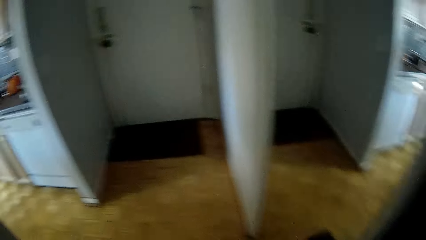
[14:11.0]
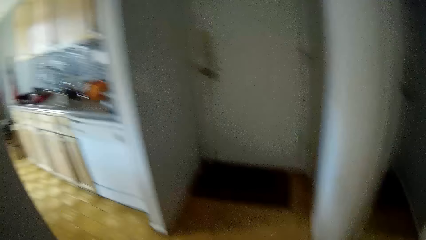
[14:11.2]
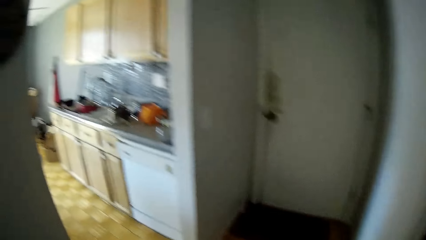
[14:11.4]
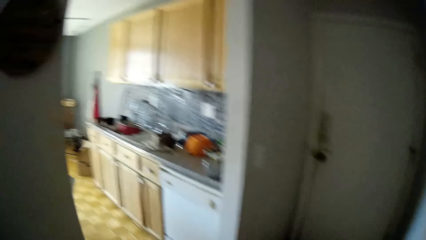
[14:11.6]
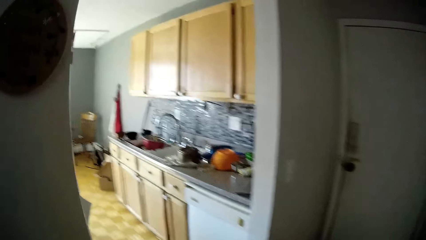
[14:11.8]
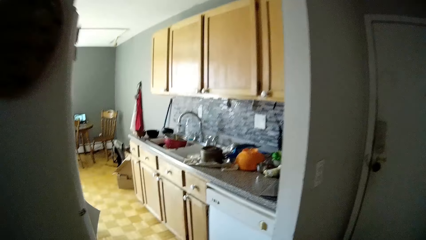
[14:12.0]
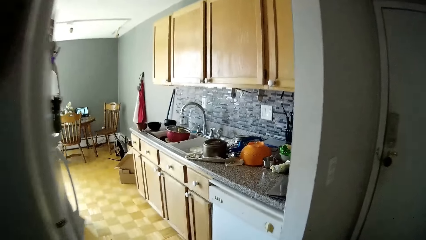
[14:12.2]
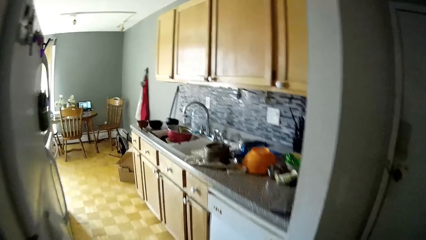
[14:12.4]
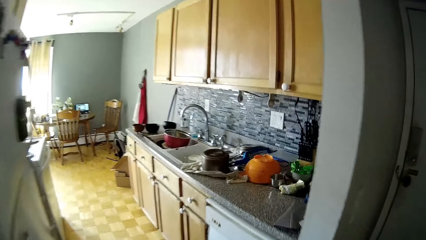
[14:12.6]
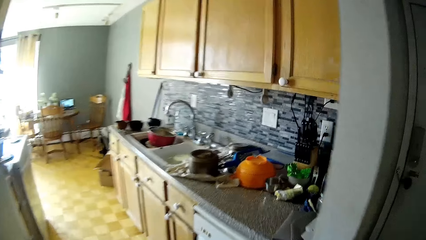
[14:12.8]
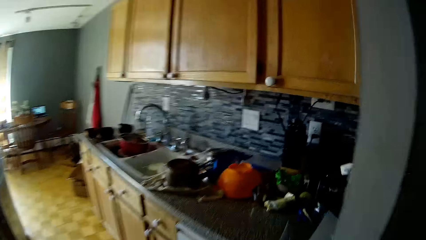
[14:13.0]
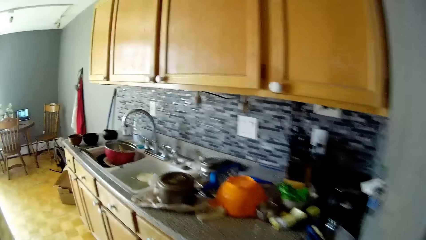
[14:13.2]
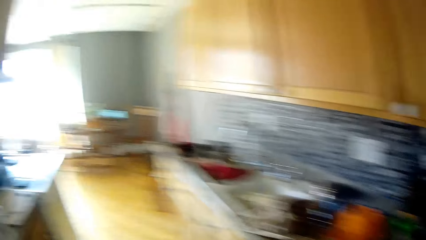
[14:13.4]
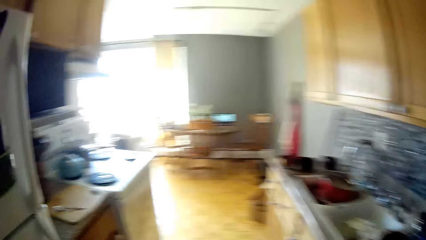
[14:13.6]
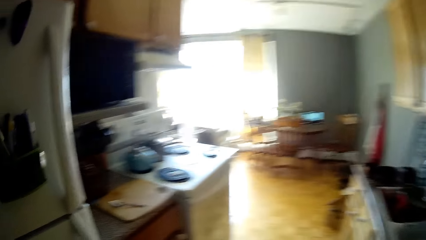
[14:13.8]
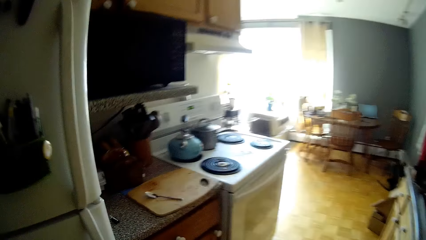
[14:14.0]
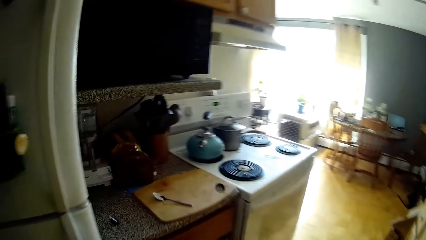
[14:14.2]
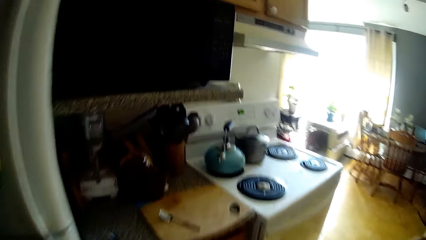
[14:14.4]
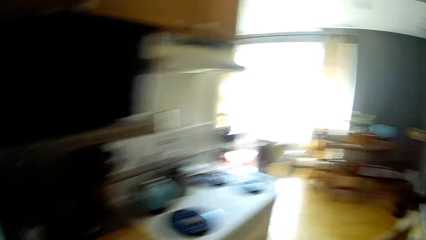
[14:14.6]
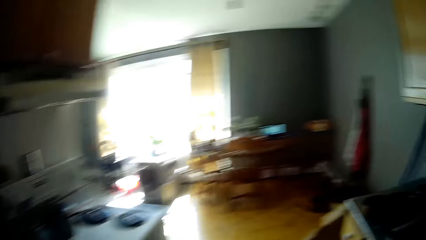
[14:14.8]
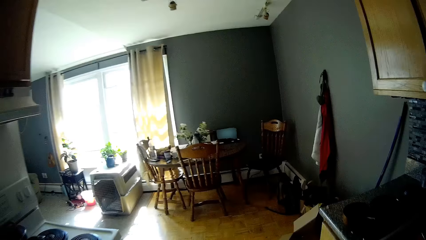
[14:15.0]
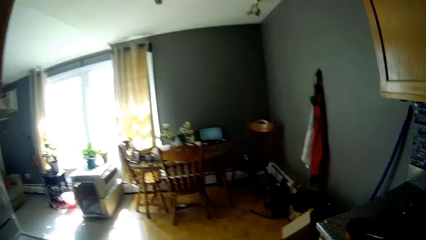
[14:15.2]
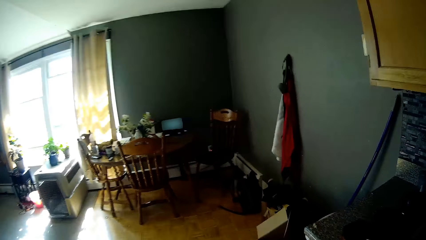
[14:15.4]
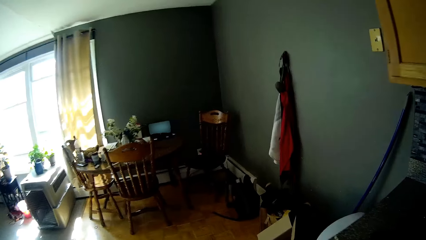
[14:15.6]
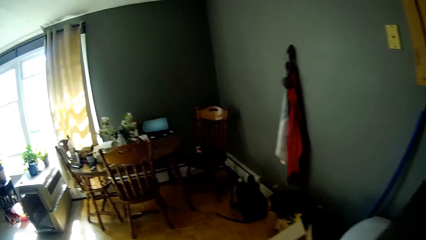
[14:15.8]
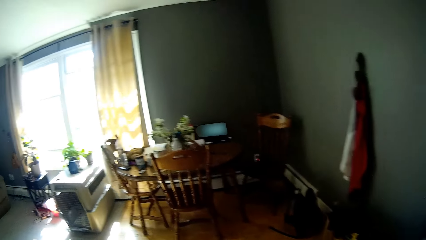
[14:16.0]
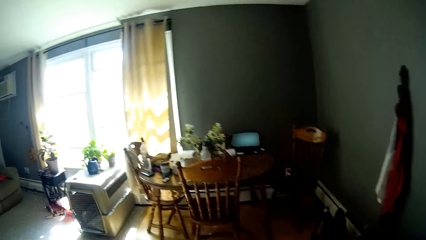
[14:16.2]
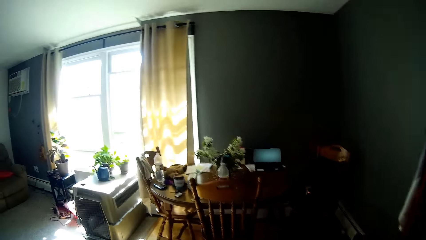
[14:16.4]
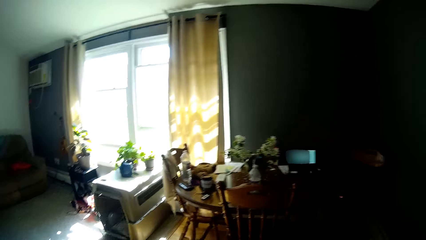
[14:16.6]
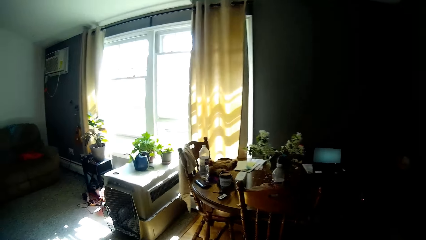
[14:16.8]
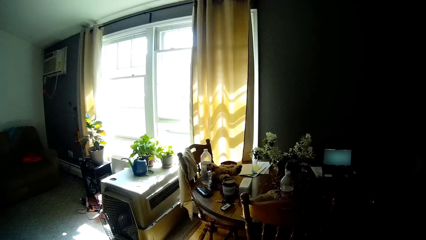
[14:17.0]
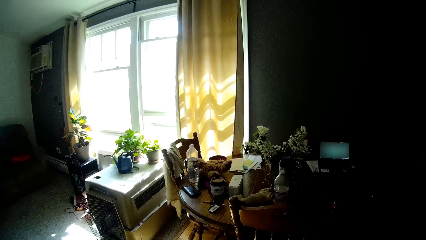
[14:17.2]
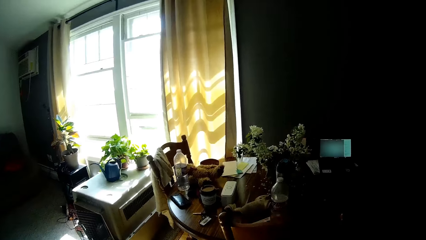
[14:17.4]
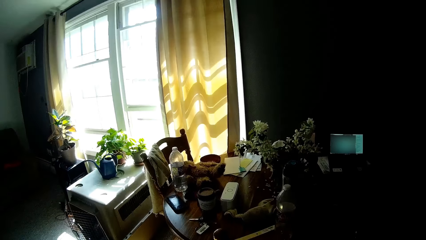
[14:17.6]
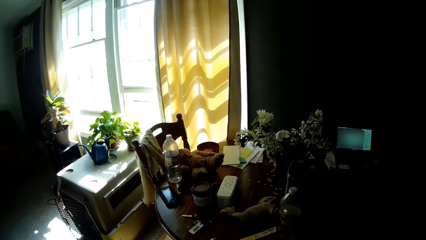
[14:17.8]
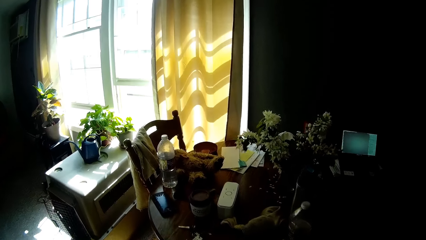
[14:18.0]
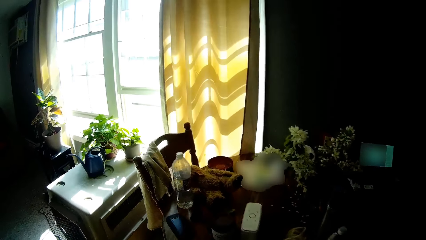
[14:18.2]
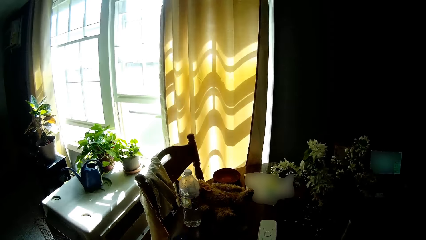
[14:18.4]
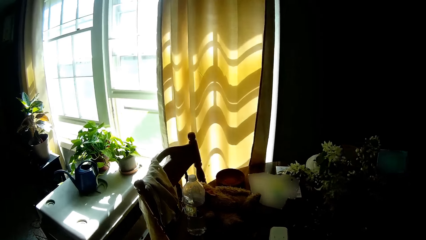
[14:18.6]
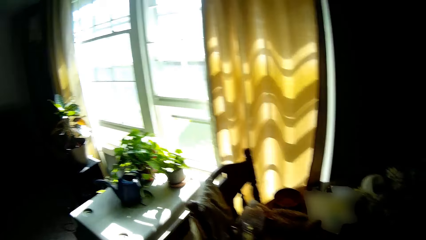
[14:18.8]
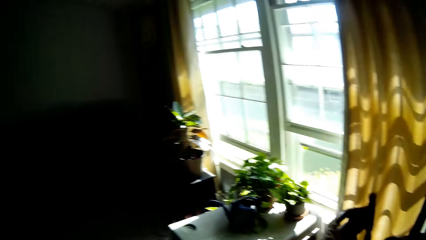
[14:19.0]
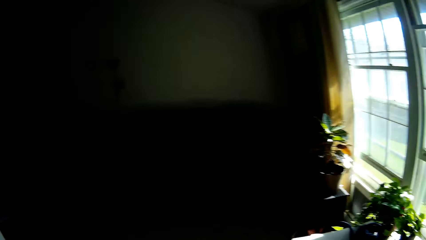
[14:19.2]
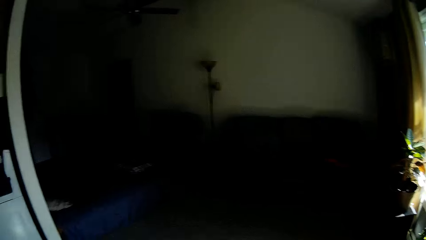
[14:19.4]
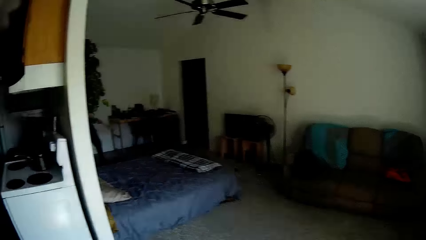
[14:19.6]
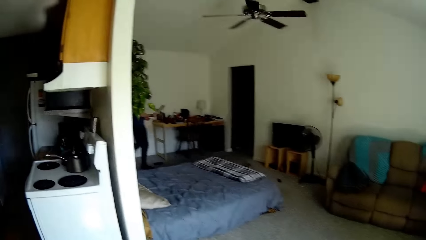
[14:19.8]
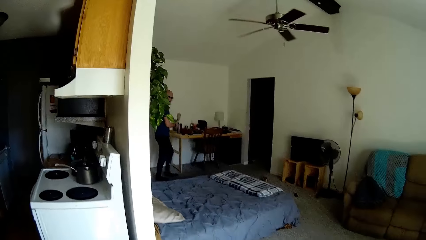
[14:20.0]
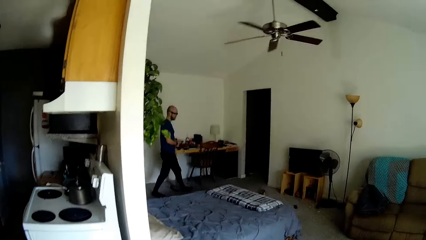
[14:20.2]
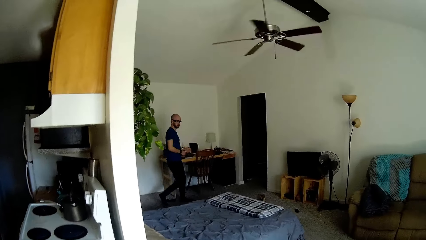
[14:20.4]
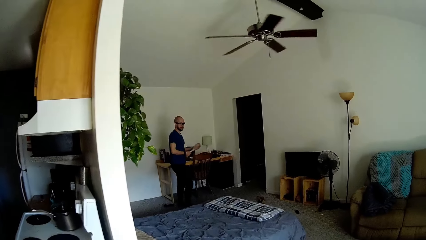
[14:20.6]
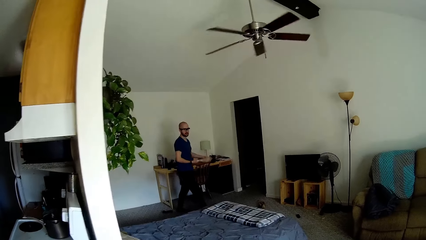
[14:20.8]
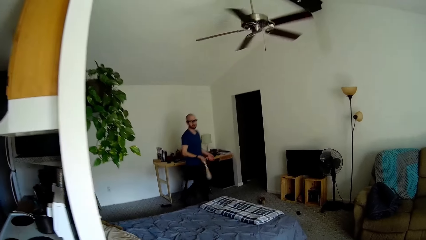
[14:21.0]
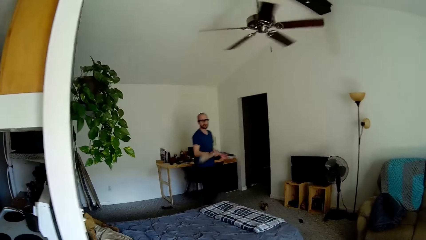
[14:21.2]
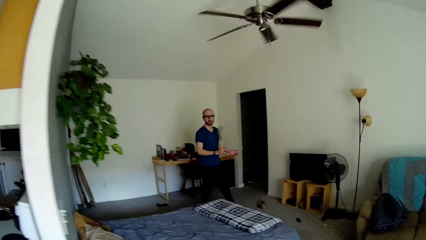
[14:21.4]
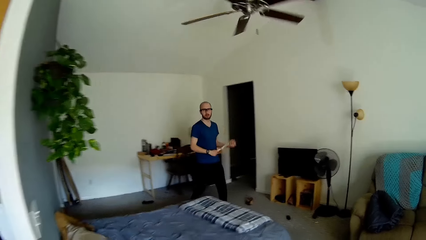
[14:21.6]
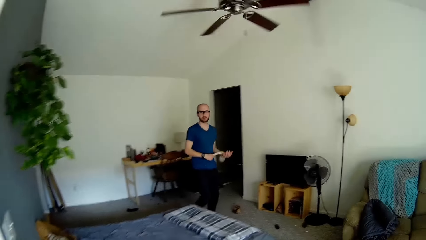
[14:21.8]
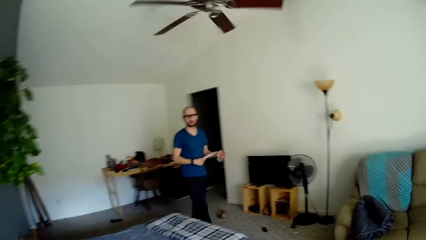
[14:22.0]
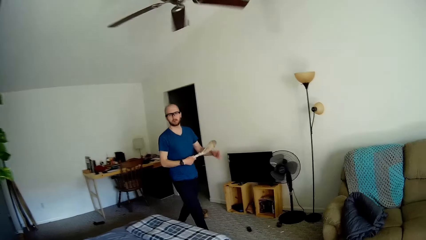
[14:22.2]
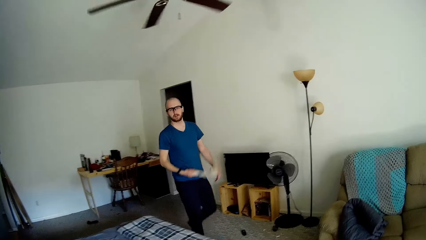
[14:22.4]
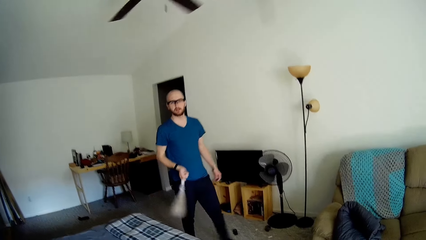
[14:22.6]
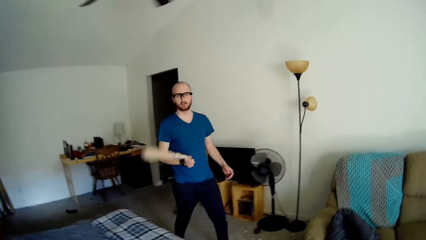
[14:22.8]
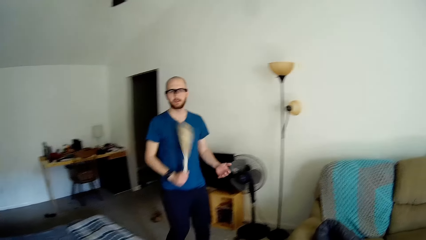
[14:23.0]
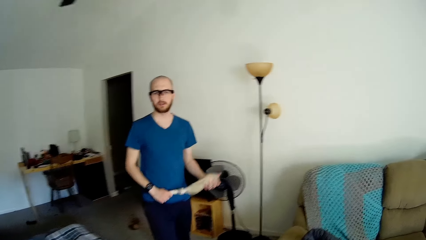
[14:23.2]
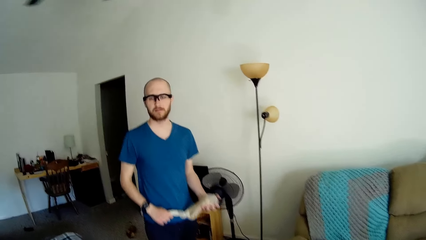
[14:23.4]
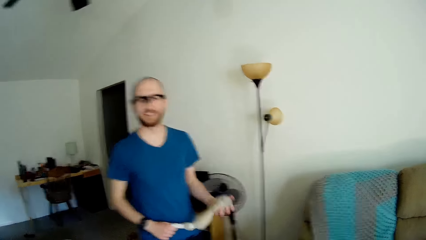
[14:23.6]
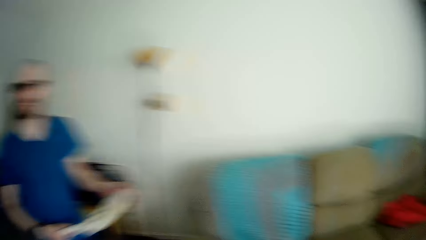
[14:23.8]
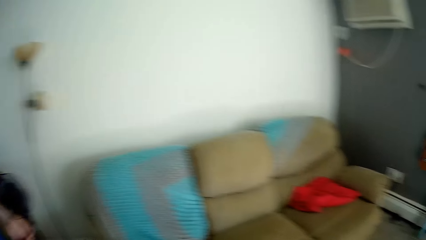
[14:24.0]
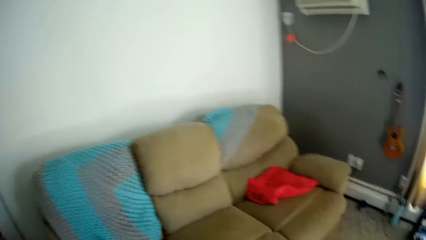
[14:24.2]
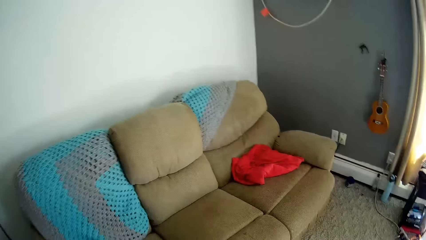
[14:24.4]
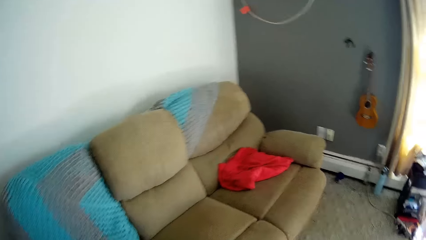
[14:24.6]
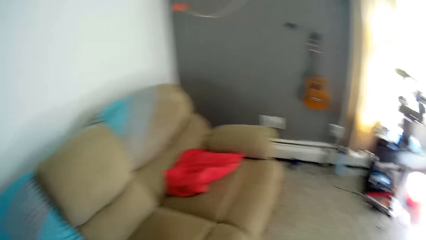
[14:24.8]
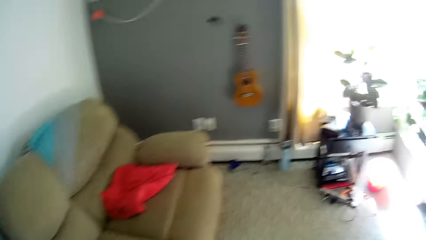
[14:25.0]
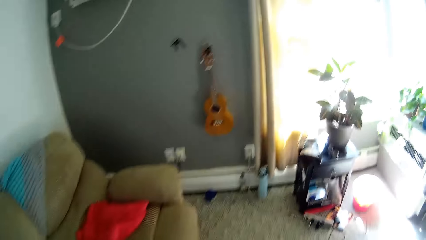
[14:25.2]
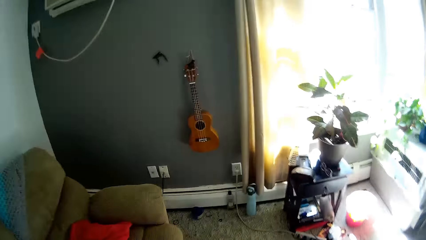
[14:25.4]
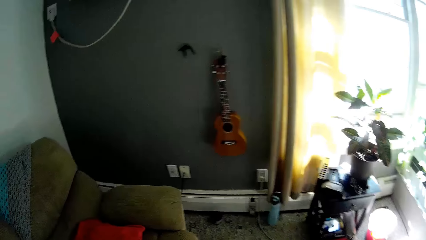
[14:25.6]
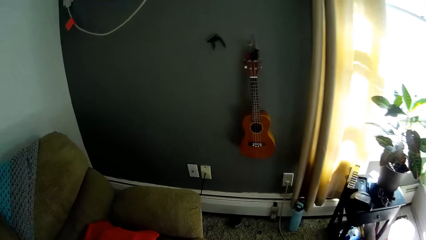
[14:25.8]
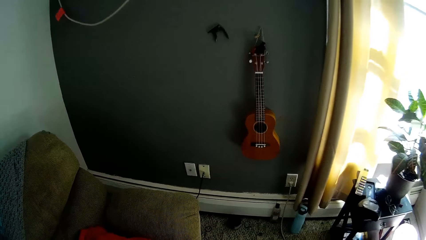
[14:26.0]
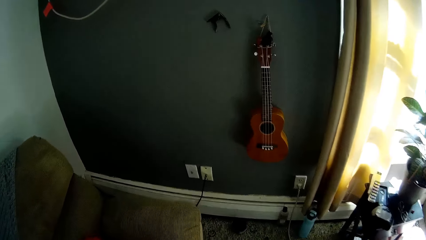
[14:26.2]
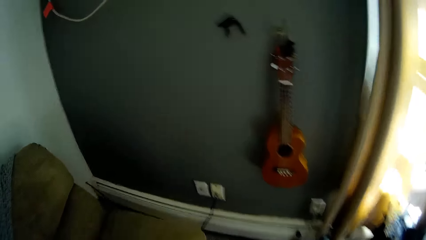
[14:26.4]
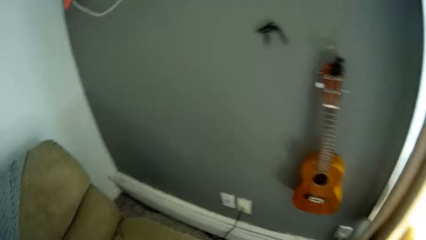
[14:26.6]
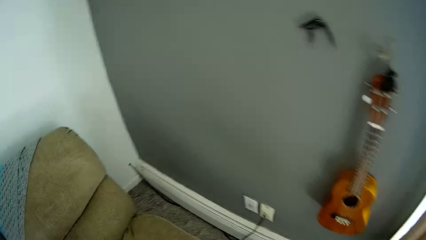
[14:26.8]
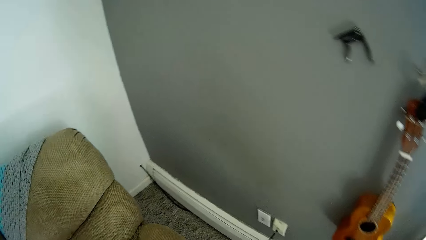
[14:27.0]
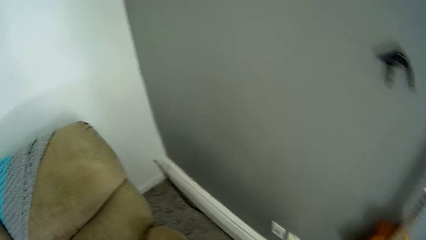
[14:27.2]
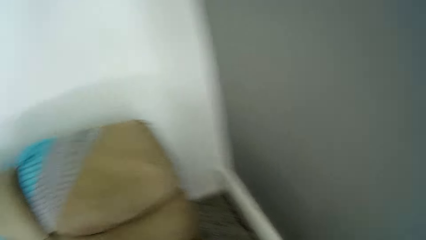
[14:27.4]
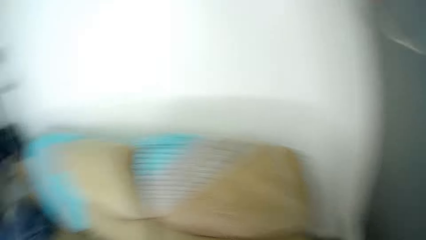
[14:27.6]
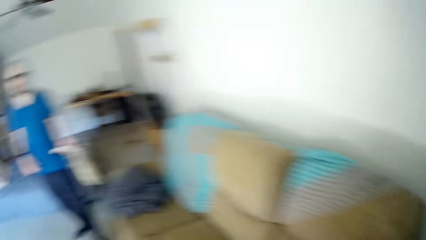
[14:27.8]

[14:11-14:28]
The camera wearer walks around. A man swings a cloth in his right hand.
